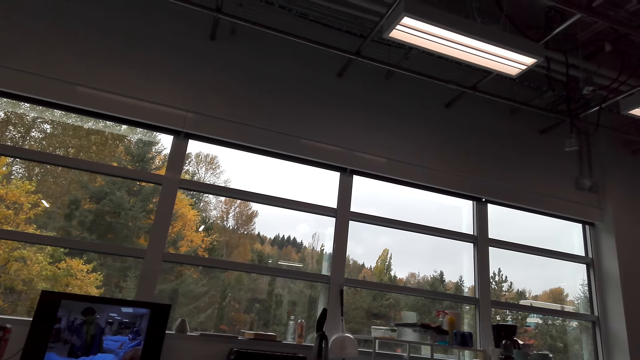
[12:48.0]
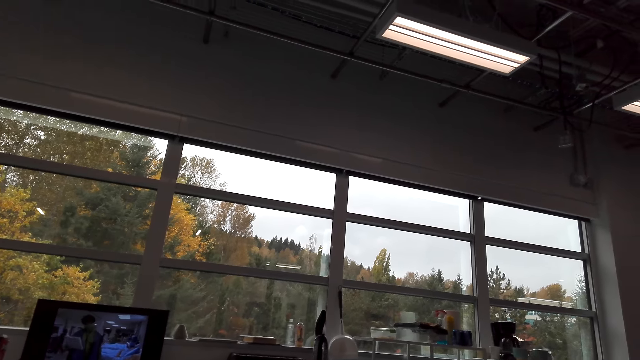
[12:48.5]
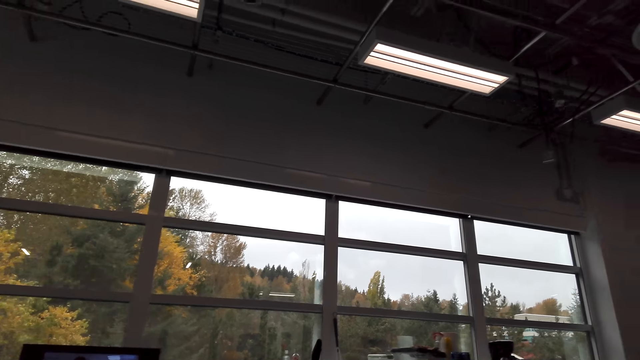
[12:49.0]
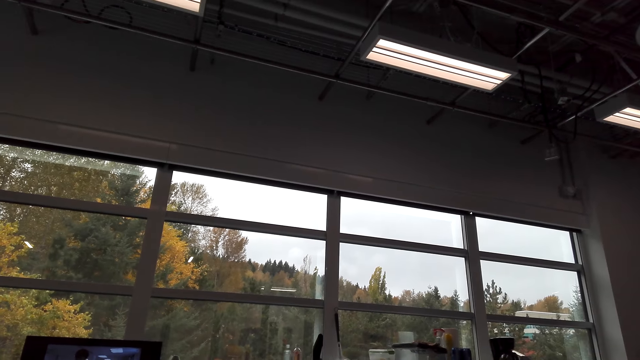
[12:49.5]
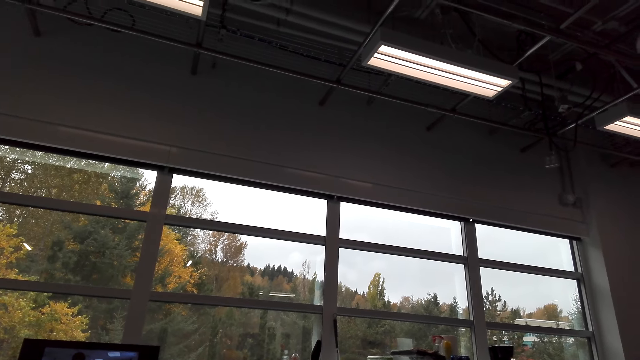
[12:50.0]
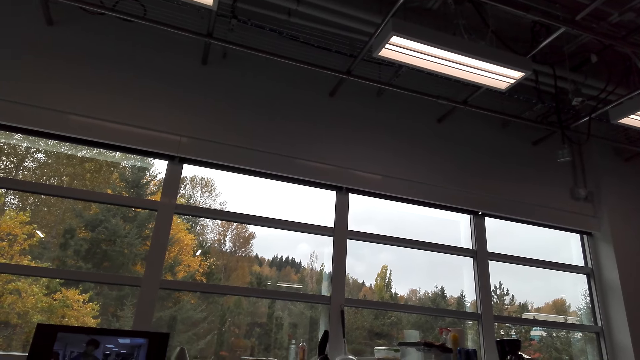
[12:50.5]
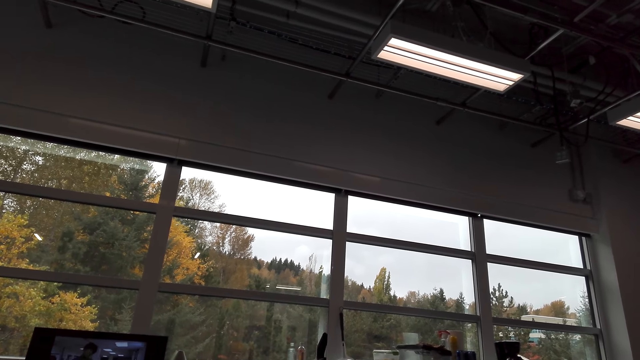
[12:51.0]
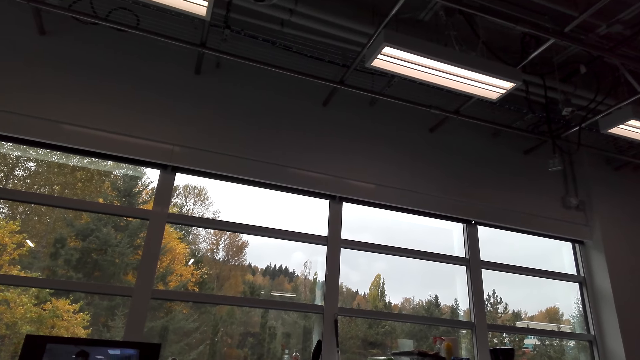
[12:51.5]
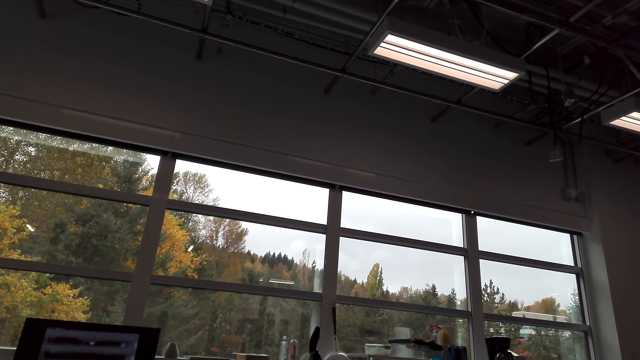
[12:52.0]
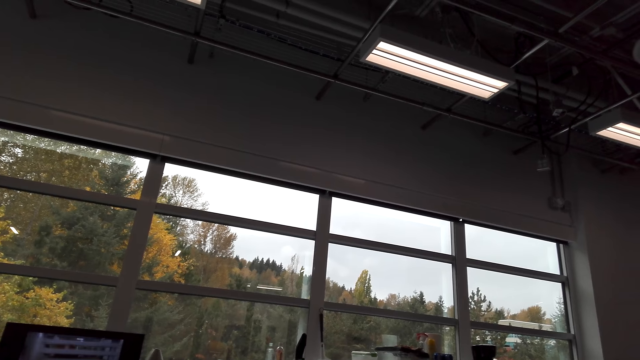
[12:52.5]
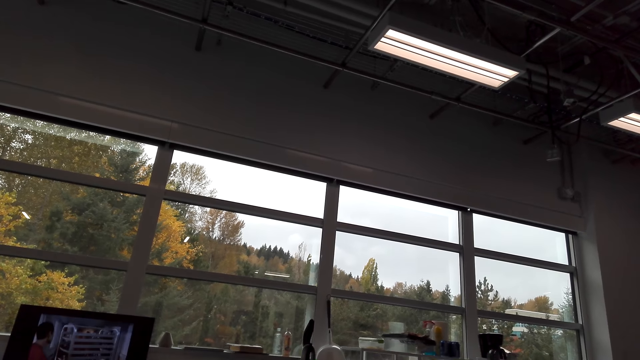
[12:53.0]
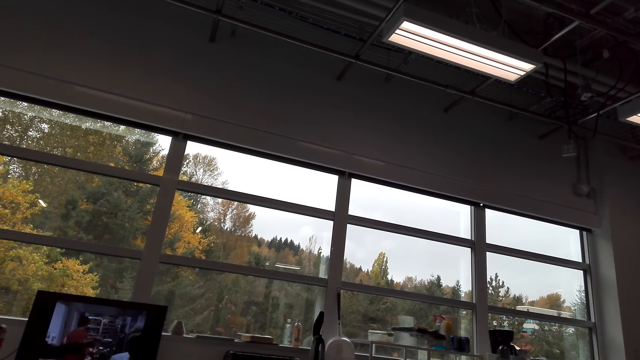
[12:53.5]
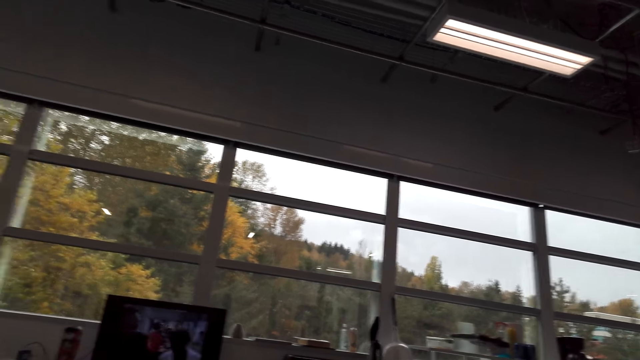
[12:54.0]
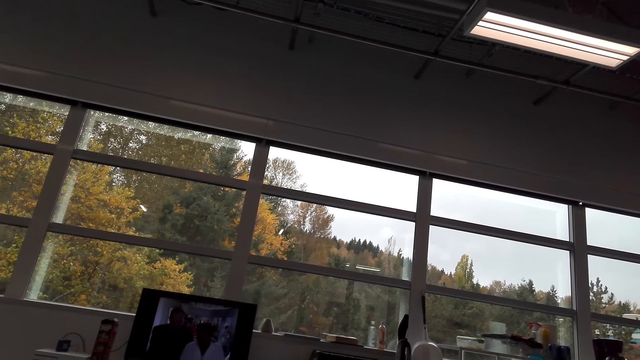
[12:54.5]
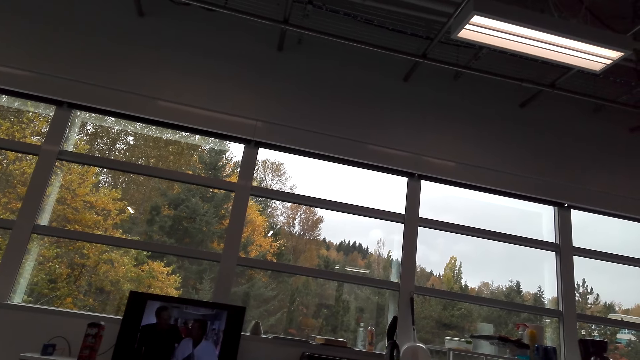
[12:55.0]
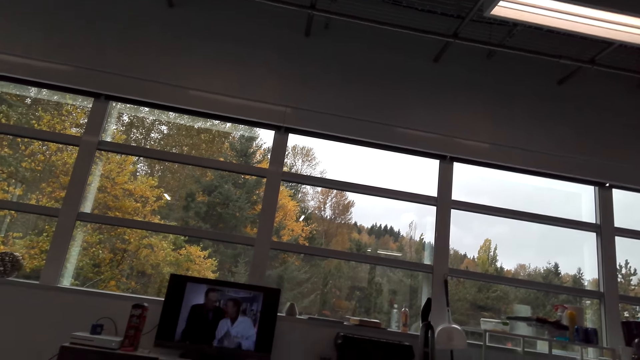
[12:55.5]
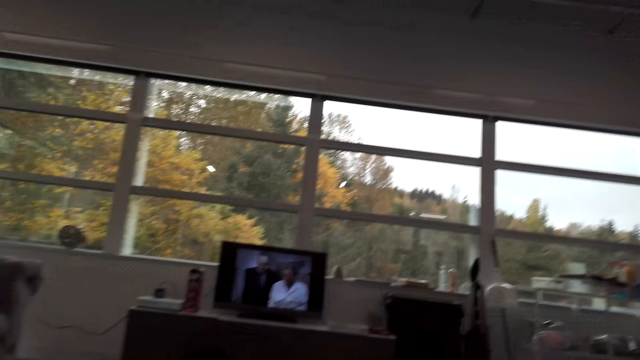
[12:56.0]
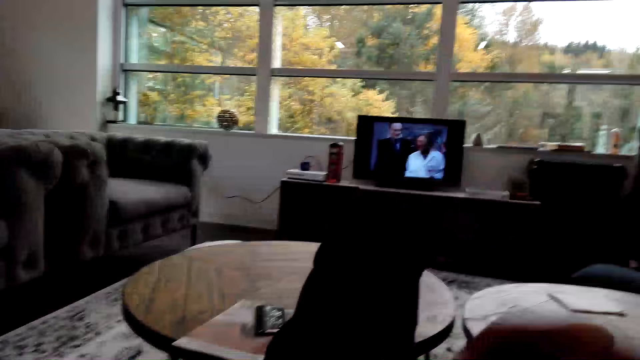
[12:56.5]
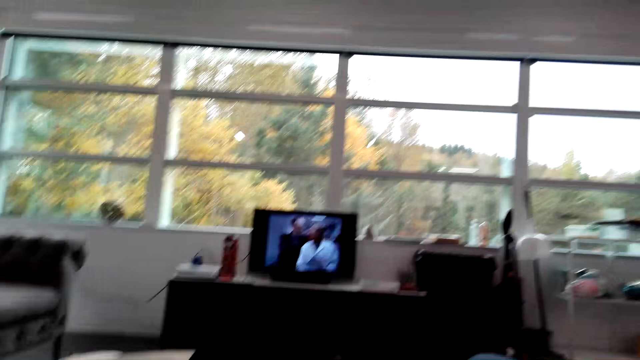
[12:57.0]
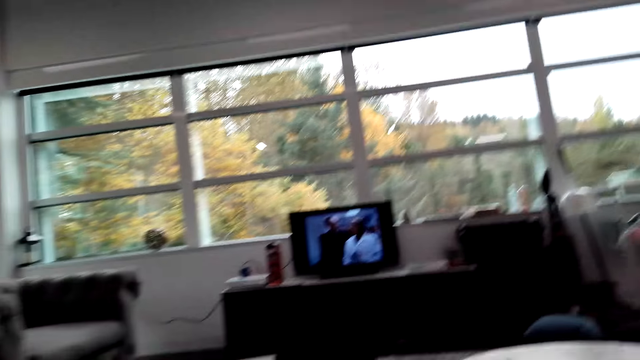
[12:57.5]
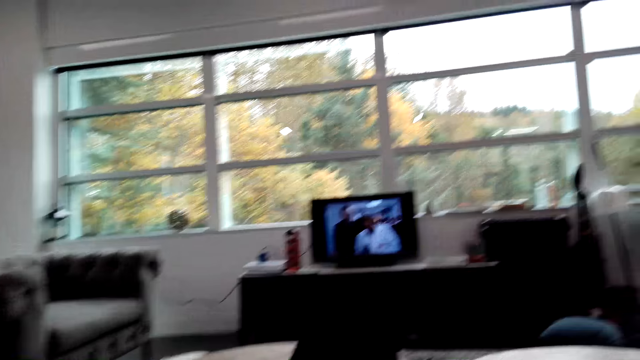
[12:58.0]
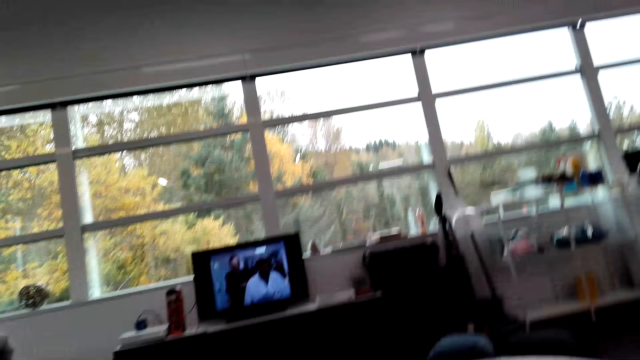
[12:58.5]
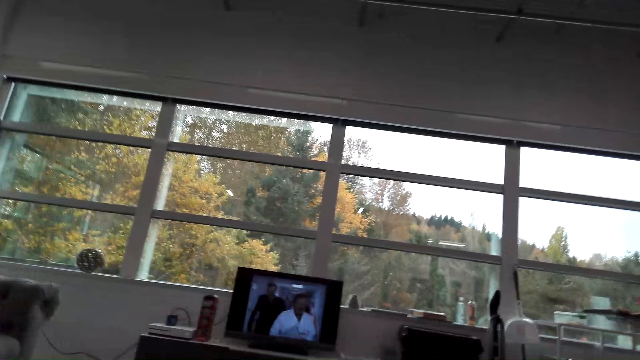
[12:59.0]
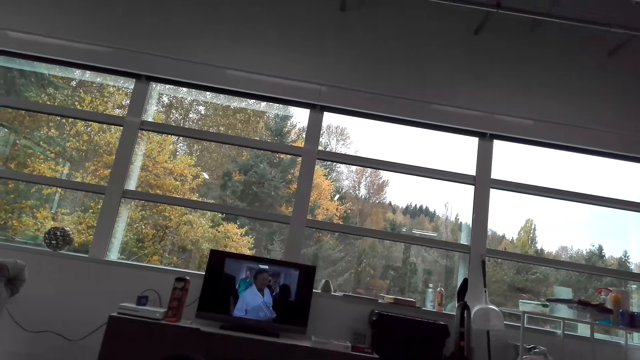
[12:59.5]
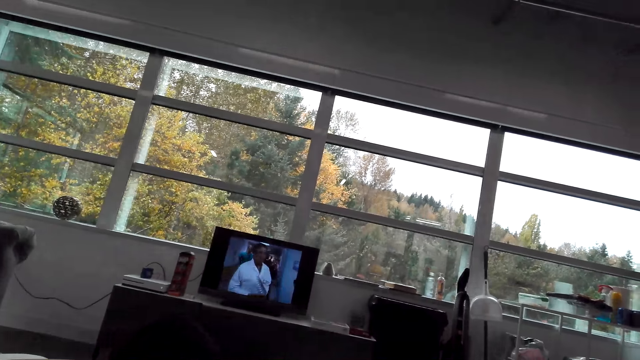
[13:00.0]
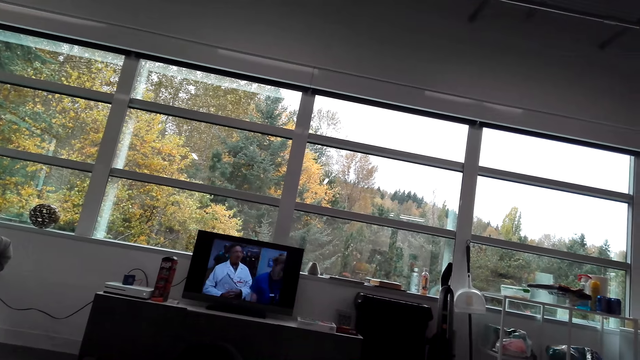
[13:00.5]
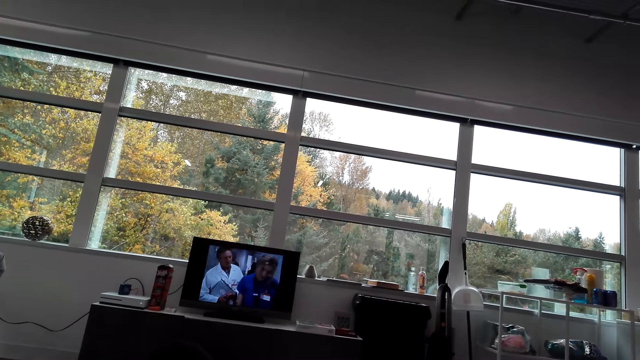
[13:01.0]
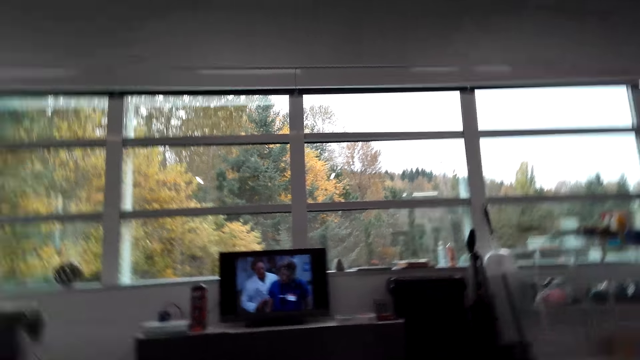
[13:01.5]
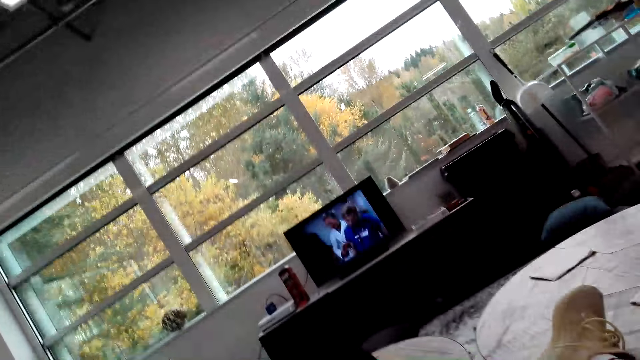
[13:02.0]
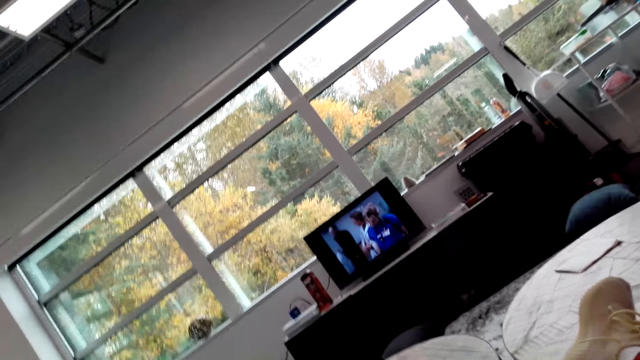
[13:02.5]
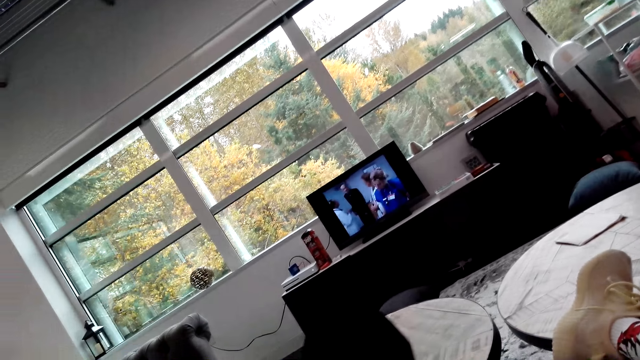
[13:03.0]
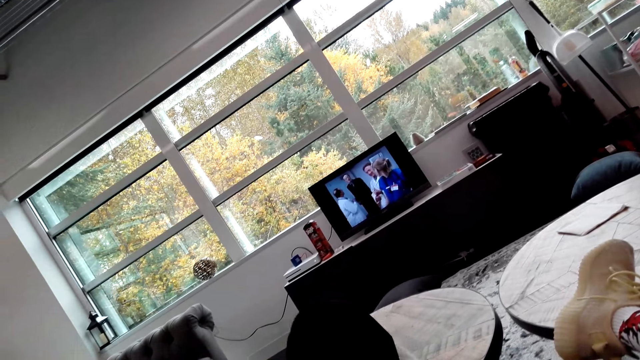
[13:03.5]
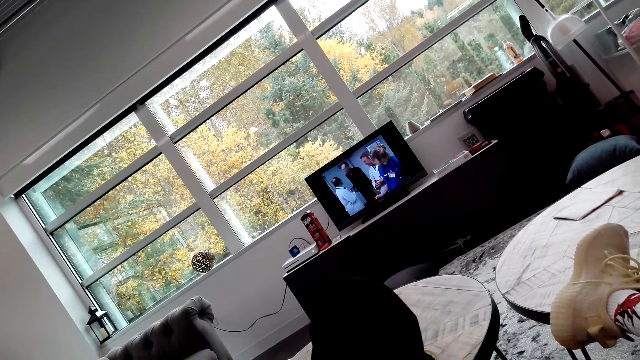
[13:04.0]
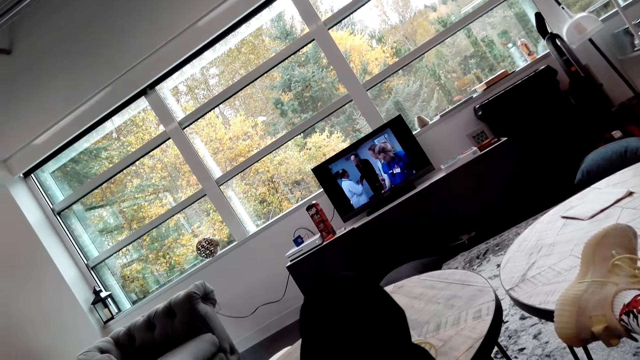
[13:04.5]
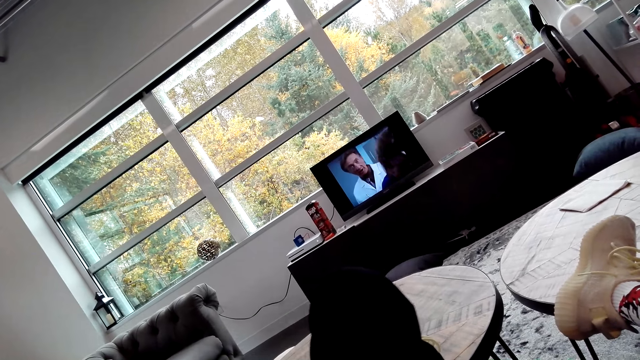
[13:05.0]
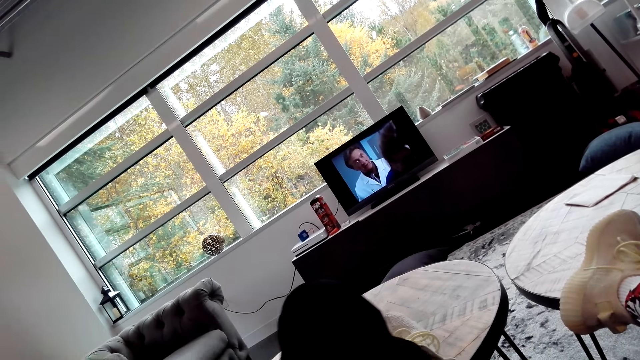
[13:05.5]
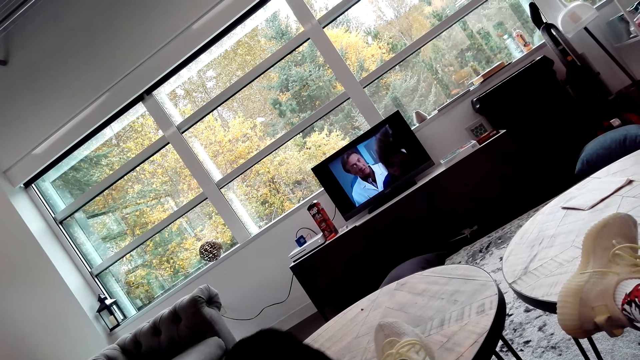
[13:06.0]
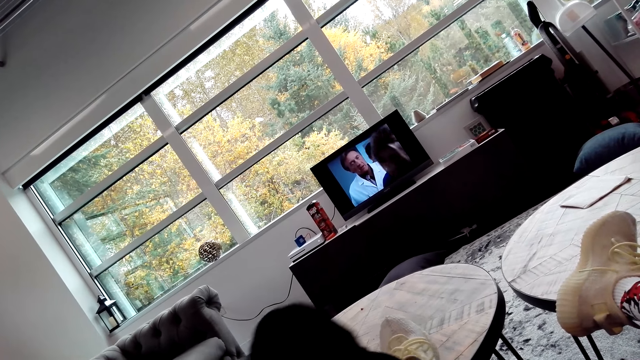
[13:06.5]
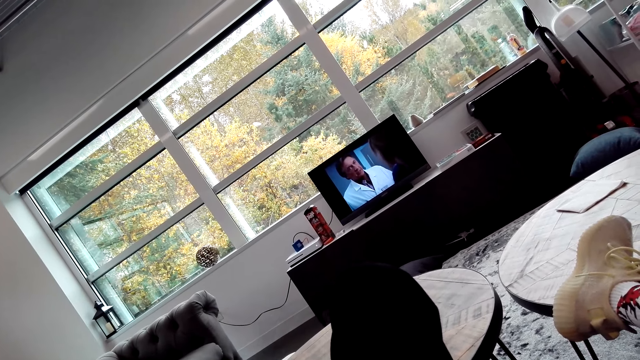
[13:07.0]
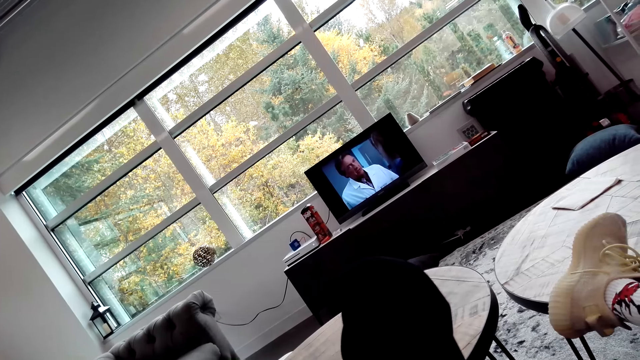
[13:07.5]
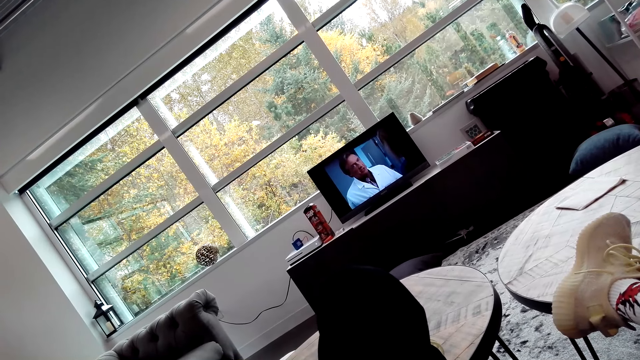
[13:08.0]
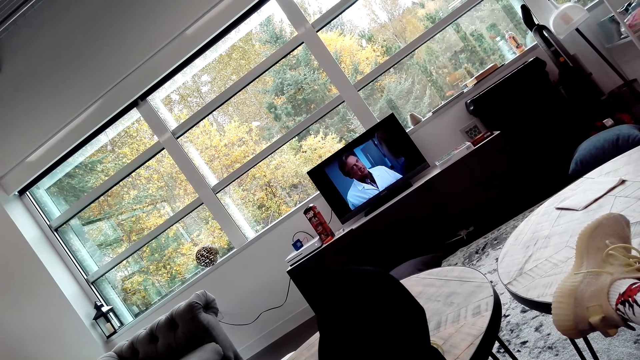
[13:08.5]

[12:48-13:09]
The camera wearer looks around. They watch on a computer. They move the right hand. They watch on the computer. They look around. They shake the left leg. They watch on the computer.
